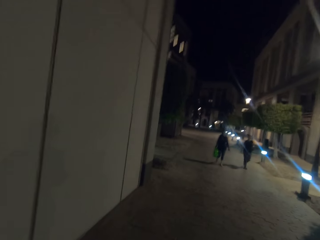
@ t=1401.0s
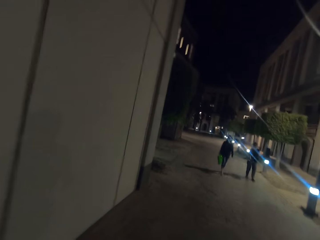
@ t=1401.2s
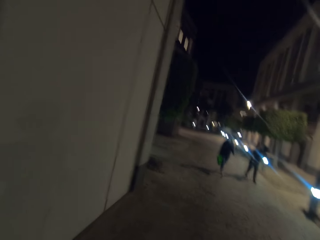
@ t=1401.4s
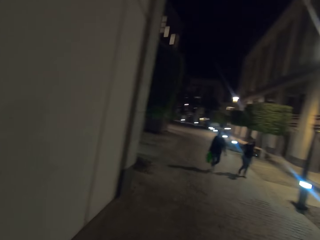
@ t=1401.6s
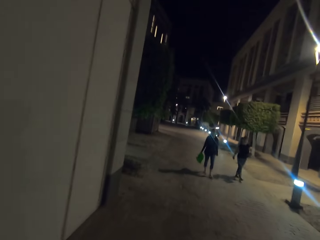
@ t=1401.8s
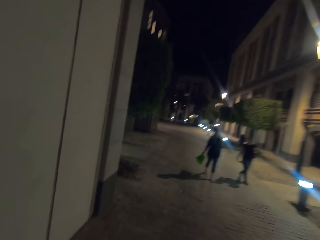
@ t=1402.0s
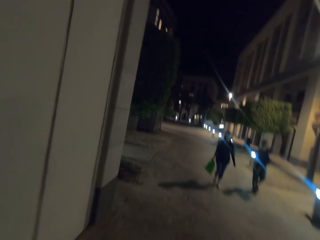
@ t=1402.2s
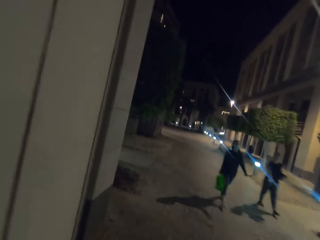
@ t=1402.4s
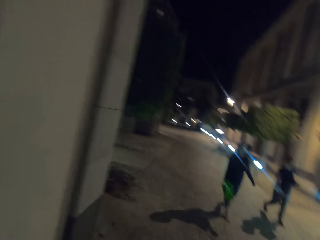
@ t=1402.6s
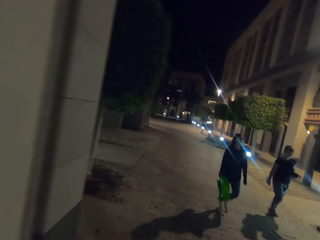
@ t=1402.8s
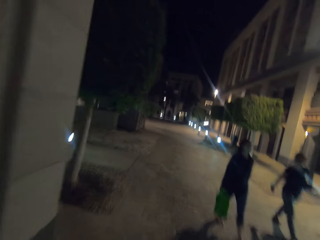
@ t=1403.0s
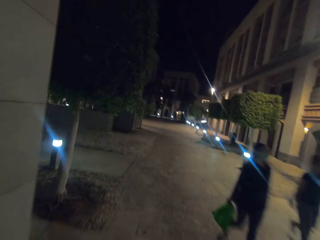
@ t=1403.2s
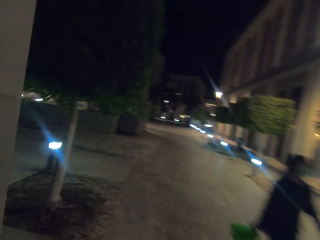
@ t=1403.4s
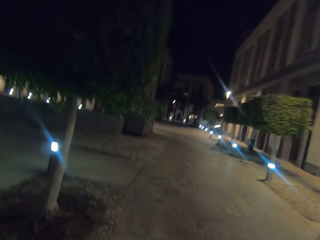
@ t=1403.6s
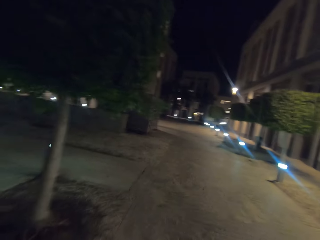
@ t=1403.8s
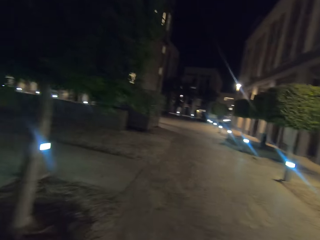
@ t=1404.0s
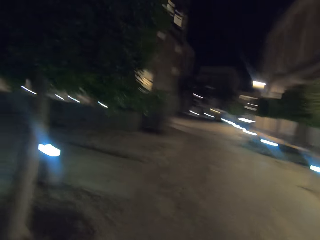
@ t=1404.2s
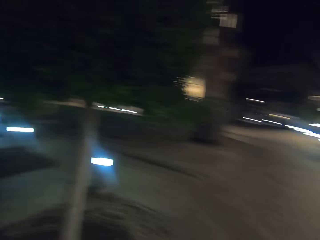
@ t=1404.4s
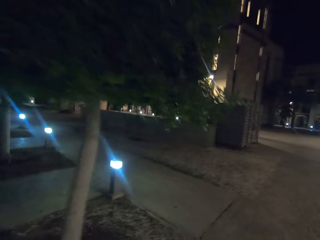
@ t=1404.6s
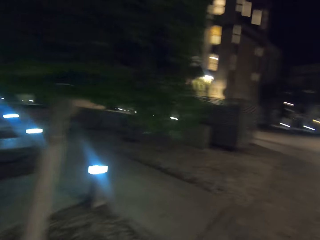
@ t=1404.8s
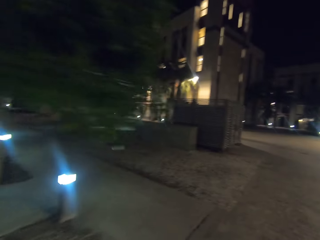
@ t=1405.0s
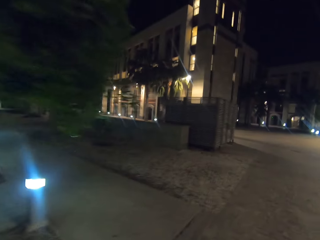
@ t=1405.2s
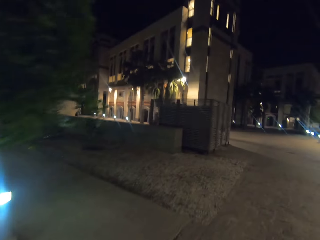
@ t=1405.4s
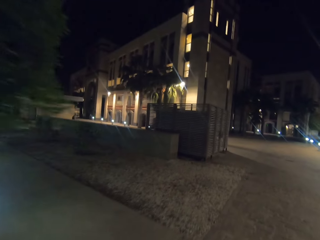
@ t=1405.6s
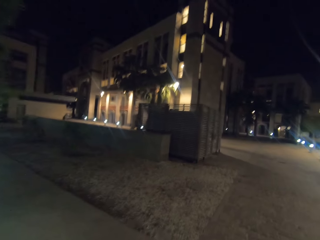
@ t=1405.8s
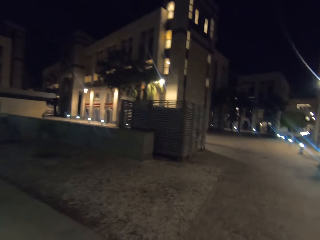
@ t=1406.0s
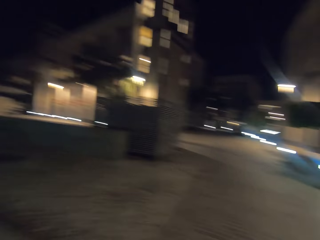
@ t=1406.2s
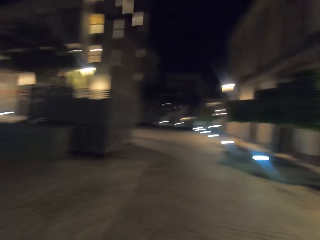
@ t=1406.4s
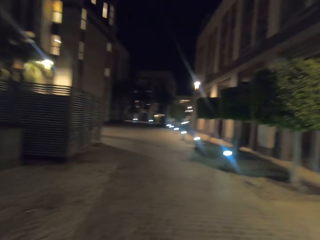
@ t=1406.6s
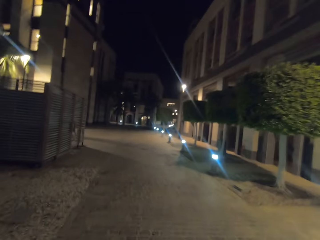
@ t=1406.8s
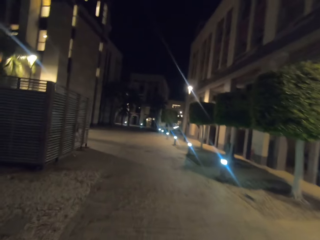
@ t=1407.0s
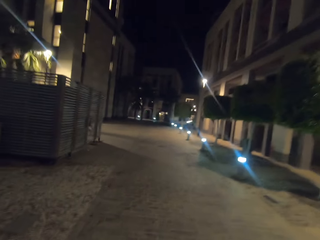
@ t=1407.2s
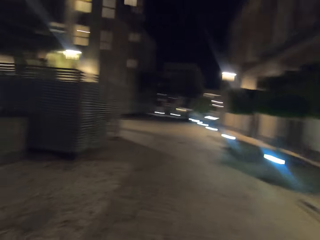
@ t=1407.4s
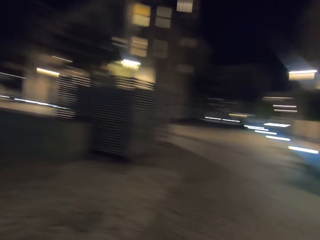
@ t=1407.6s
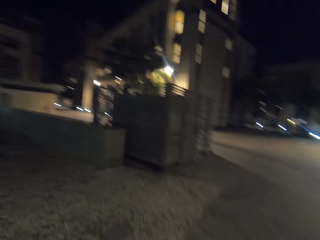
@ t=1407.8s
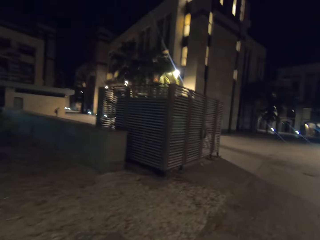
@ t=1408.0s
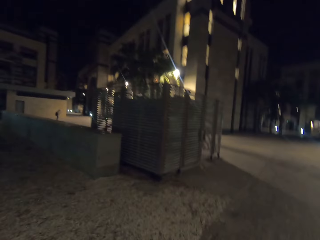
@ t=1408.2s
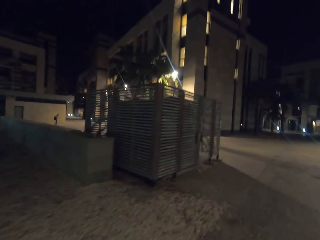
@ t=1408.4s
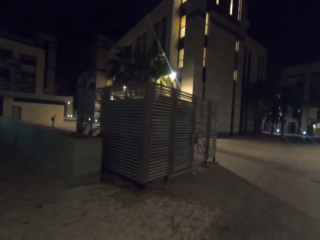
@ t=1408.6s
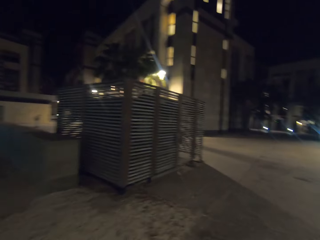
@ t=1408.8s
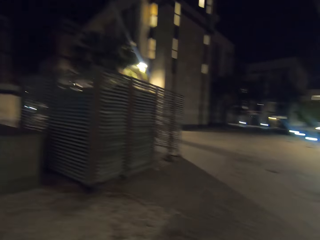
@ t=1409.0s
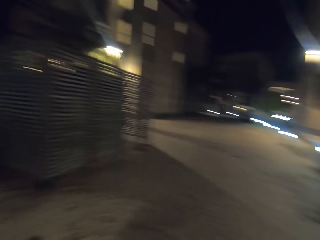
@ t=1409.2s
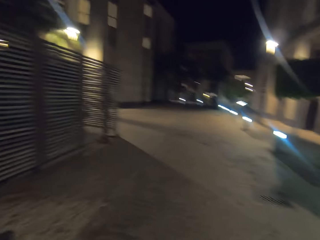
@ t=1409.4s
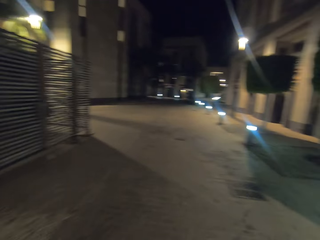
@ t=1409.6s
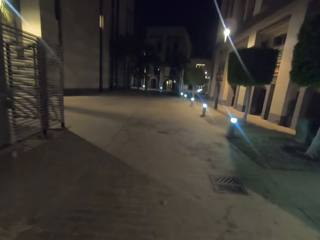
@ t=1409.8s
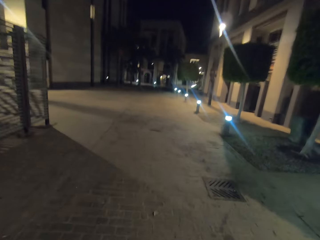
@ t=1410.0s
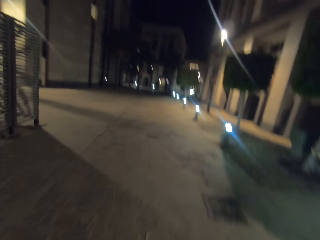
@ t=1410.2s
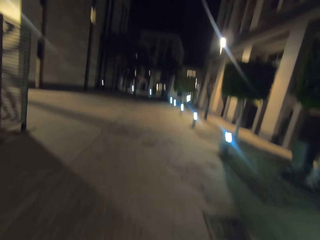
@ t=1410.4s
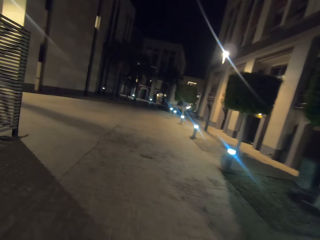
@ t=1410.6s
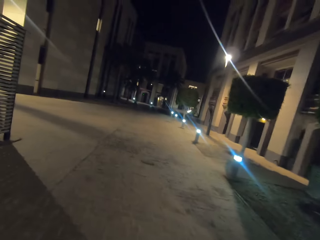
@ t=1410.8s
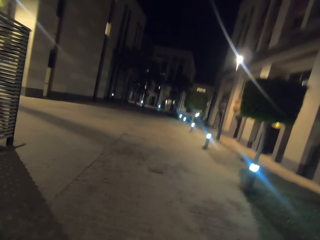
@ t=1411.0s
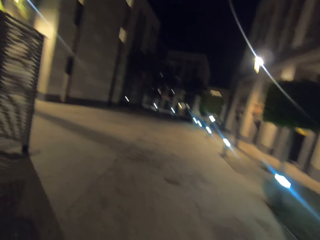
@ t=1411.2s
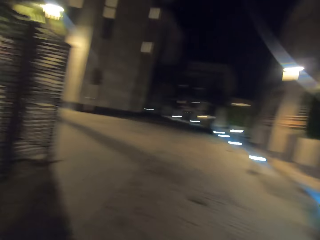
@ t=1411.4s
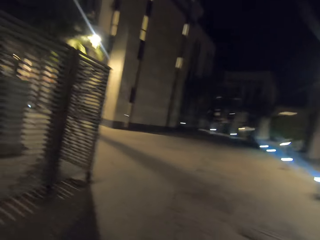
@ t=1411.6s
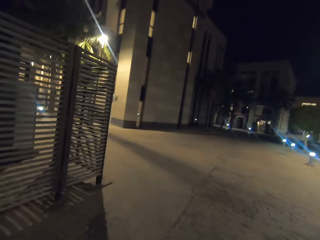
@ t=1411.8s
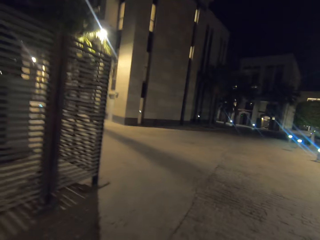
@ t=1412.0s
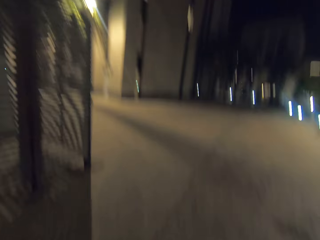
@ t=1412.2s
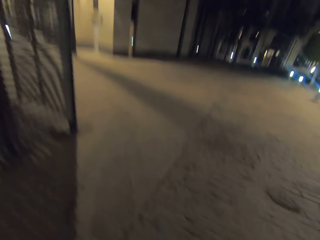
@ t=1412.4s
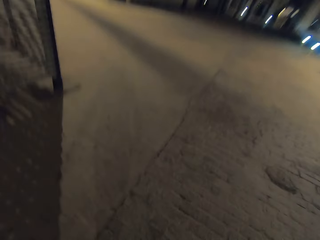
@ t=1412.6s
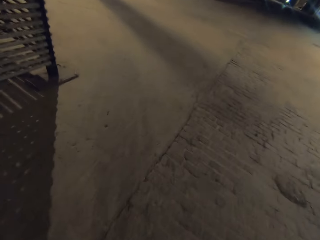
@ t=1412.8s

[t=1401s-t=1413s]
The camera wearer walks and looks around.

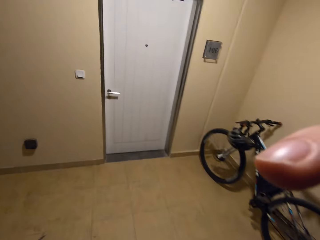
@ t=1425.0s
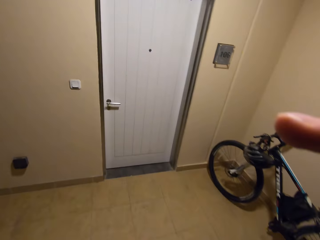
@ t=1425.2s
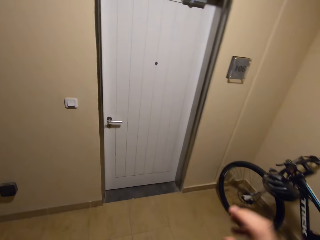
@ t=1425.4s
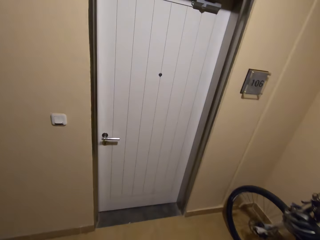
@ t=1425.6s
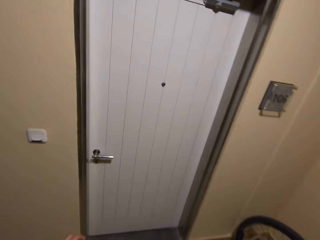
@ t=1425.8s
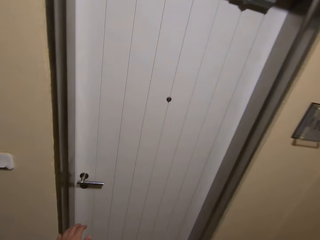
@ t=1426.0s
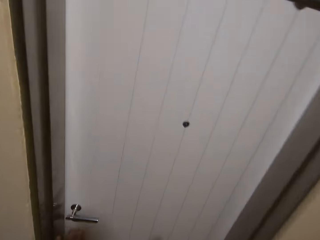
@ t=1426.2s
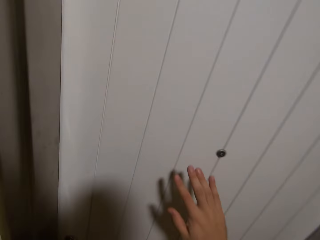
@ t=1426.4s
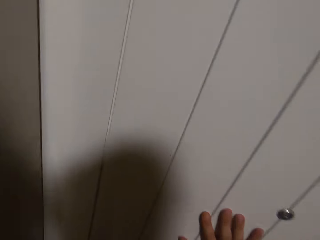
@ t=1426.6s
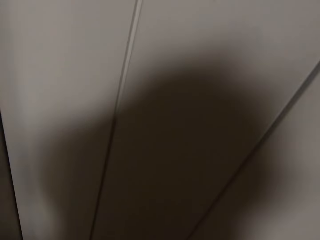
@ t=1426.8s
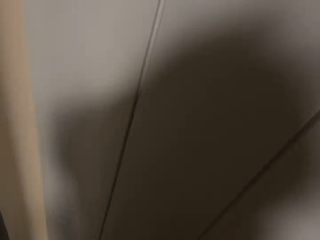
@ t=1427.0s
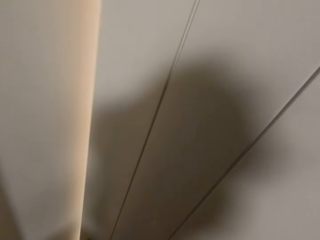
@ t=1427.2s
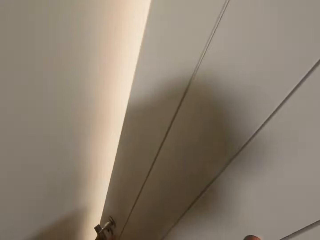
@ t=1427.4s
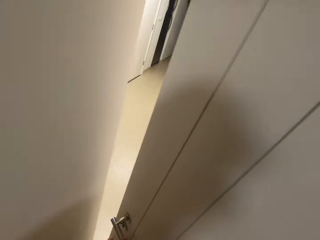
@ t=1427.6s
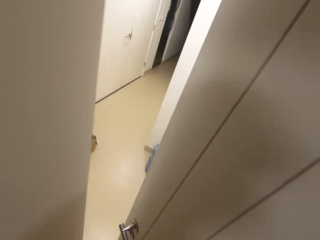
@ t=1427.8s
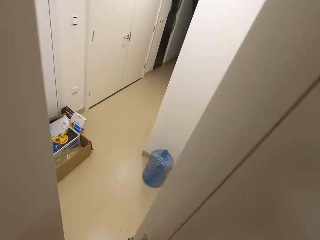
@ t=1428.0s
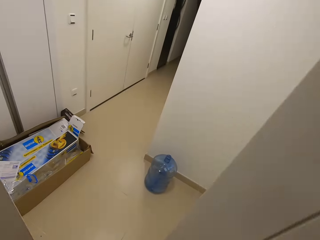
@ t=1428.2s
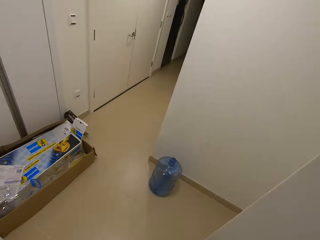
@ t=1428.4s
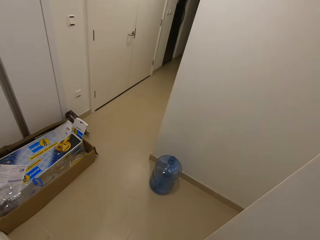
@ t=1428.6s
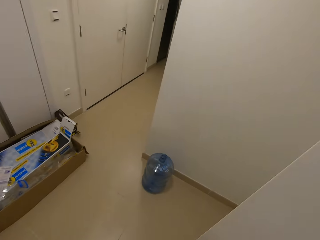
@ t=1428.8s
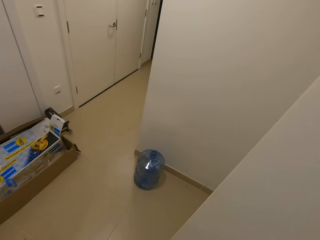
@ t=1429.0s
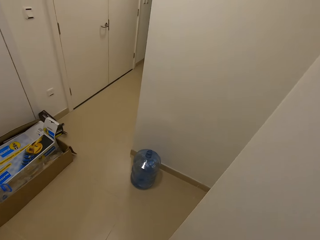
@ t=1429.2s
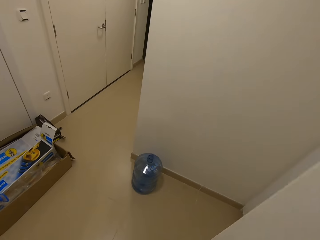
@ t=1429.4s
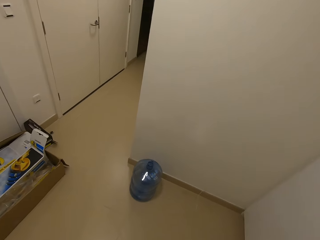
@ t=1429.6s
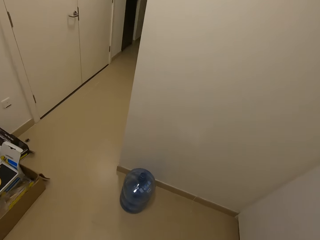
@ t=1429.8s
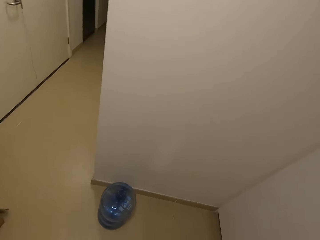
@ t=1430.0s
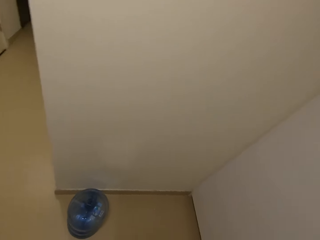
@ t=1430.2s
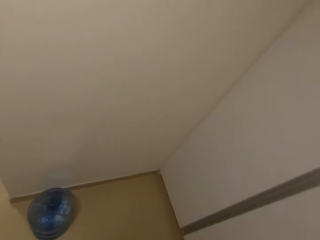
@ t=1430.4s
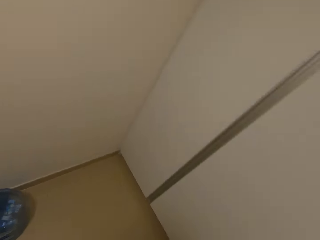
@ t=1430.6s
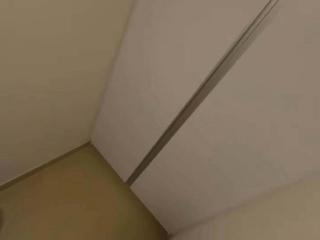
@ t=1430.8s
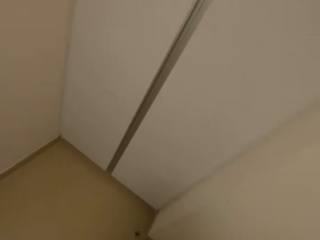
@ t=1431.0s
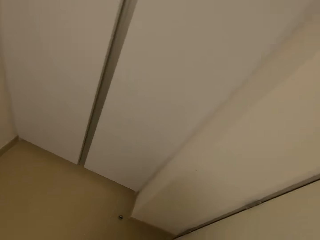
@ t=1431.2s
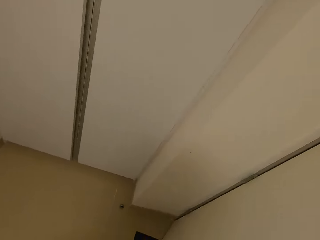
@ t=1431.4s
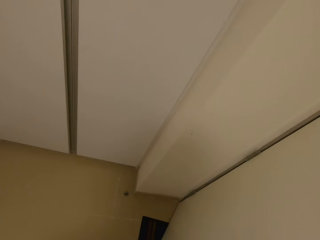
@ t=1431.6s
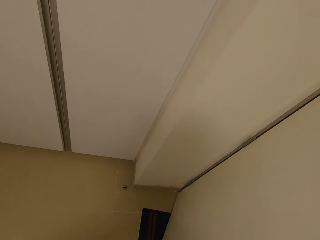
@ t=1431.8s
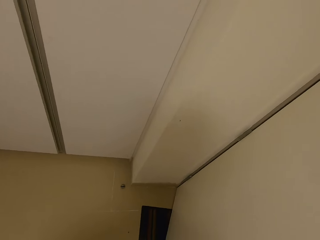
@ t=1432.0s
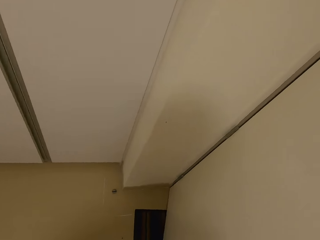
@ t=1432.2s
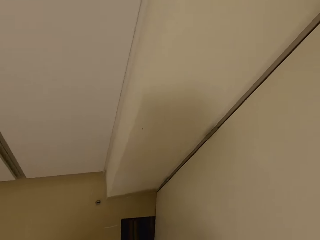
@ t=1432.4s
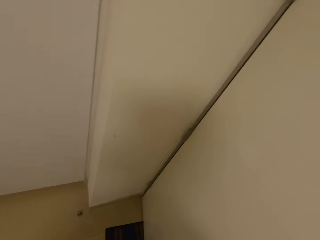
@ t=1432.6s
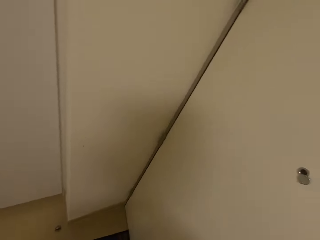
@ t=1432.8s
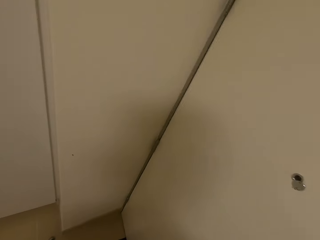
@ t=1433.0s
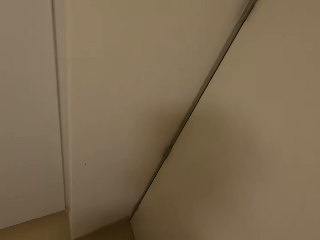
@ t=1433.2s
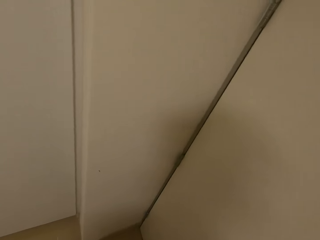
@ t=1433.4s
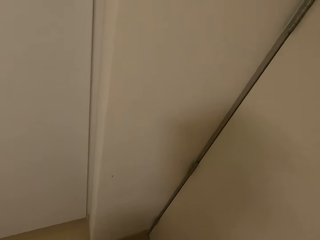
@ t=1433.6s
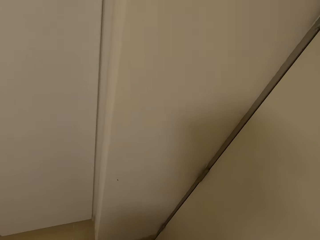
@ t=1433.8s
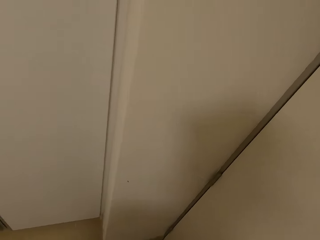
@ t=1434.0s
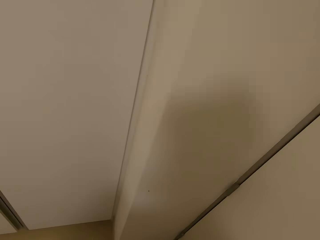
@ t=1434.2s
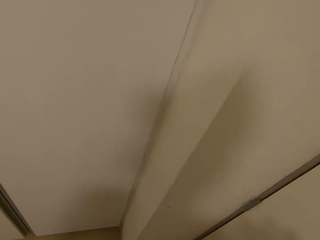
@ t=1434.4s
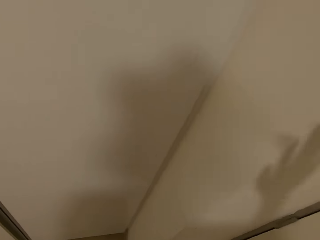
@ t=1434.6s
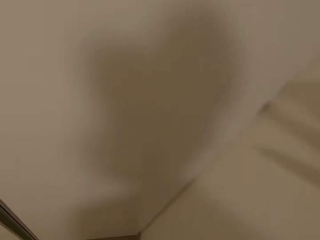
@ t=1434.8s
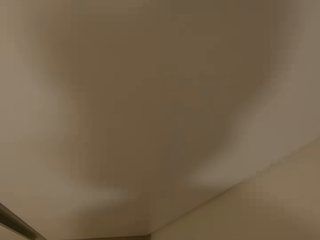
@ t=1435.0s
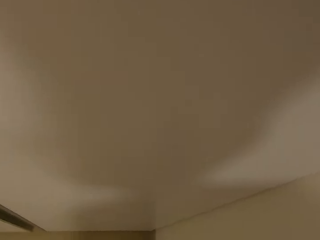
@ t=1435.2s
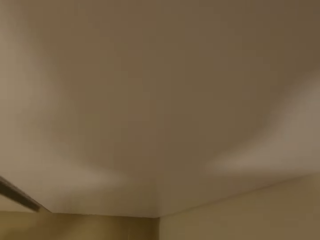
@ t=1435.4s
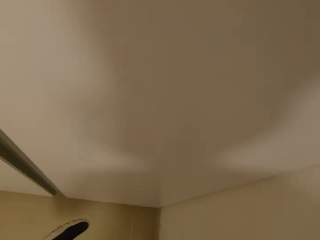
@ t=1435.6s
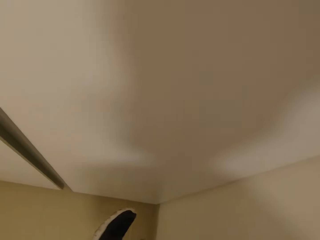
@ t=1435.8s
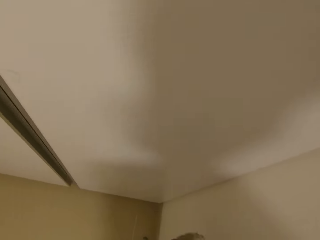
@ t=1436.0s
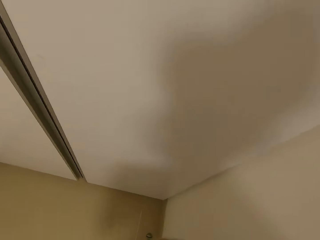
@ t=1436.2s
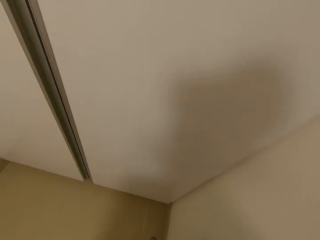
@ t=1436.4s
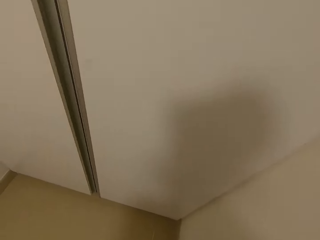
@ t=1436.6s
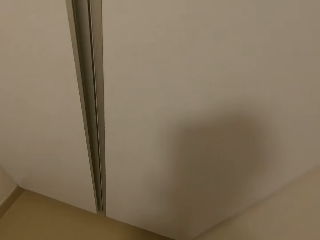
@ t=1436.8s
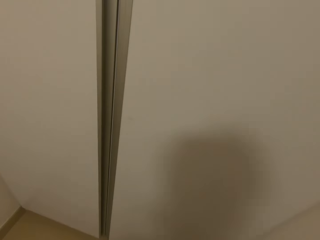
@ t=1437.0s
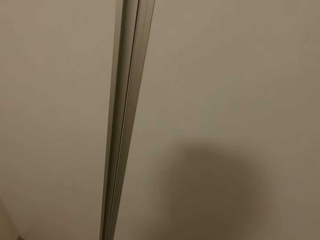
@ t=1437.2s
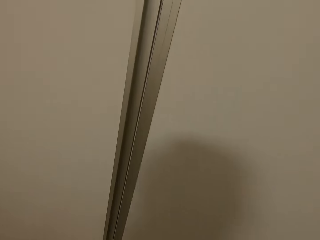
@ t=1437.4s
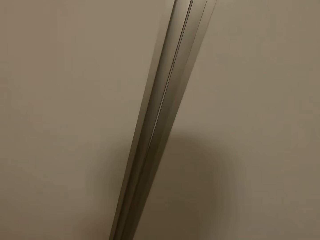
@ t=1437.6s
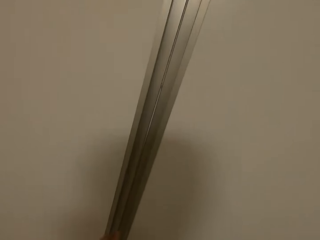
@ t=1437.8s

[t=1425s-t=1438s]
The camera wearer opens the door. They enter the house. They close the door. They remove the shoes.
